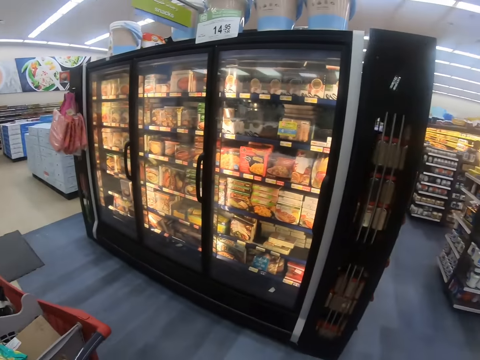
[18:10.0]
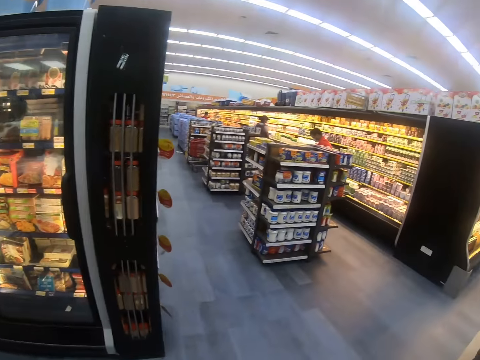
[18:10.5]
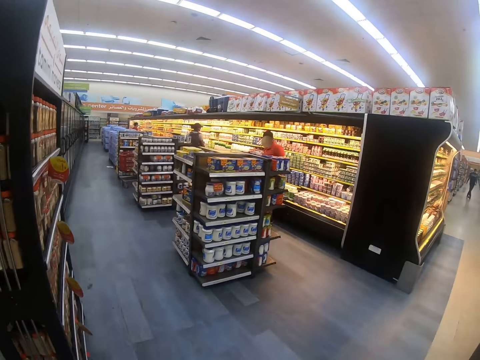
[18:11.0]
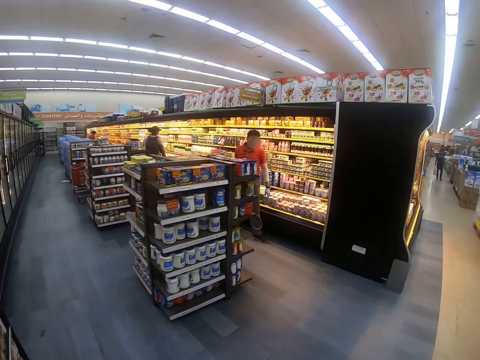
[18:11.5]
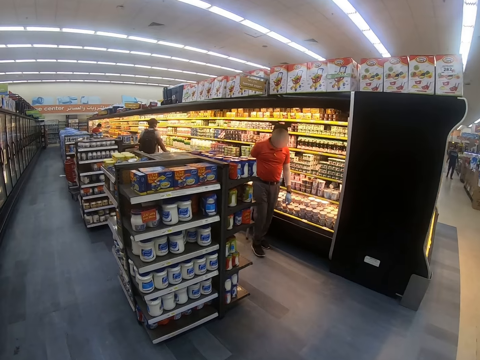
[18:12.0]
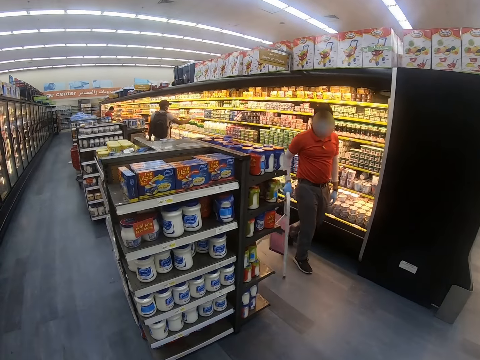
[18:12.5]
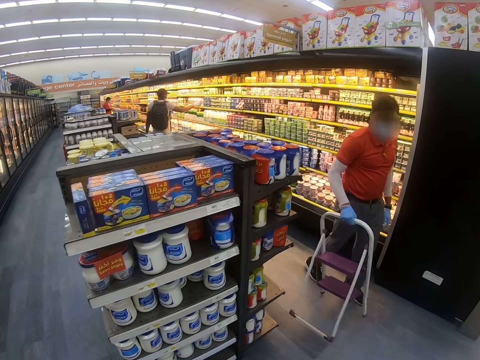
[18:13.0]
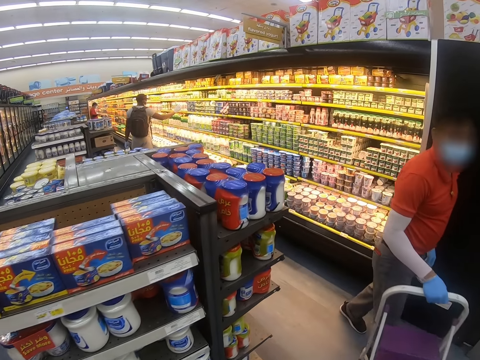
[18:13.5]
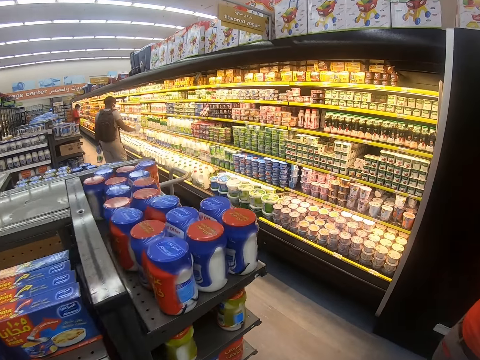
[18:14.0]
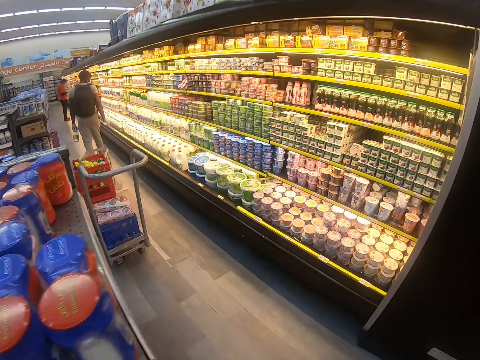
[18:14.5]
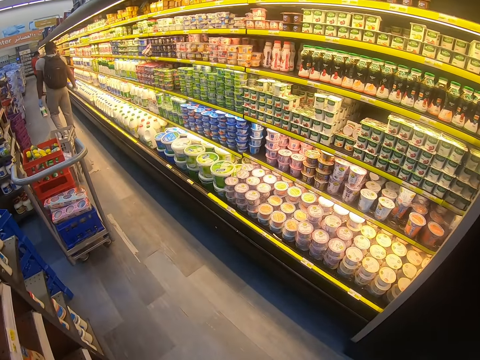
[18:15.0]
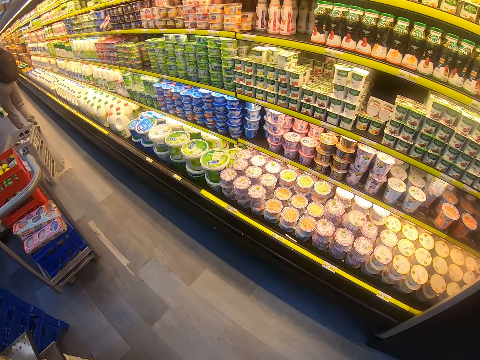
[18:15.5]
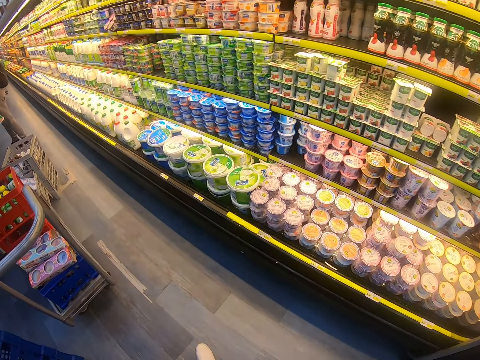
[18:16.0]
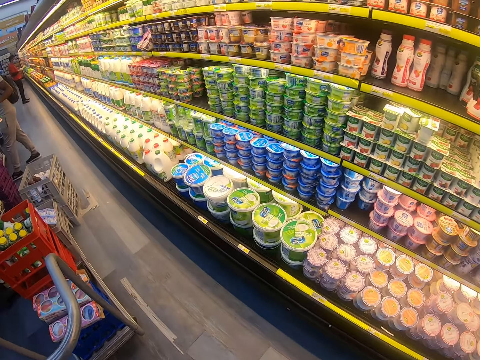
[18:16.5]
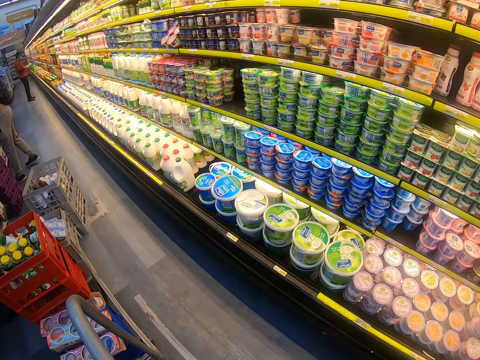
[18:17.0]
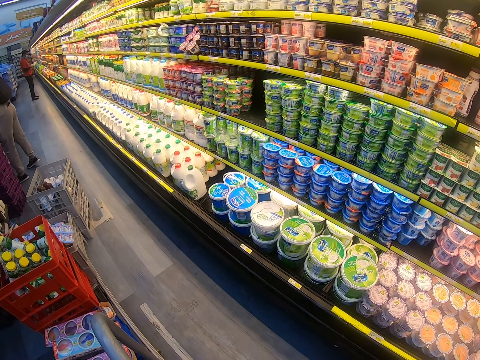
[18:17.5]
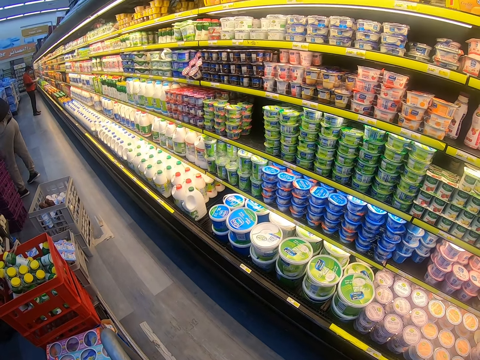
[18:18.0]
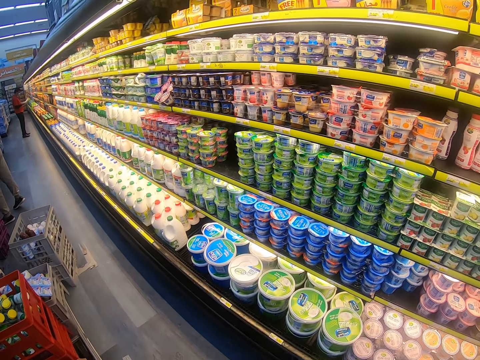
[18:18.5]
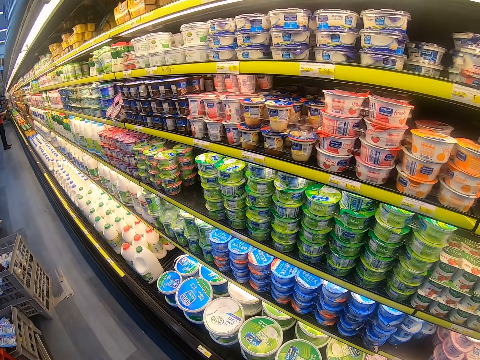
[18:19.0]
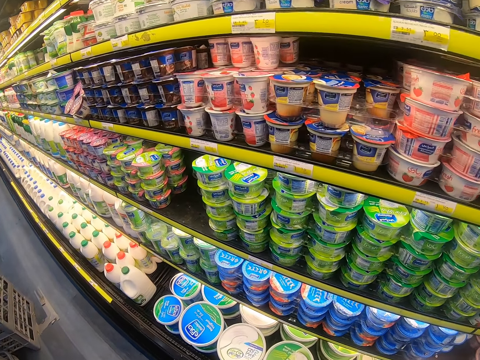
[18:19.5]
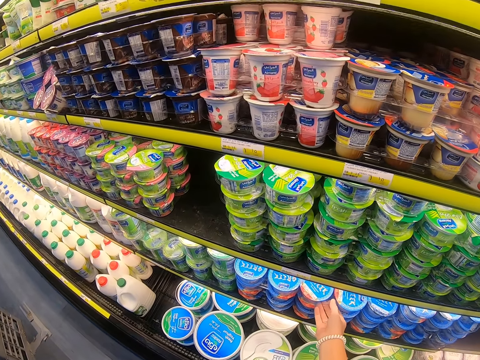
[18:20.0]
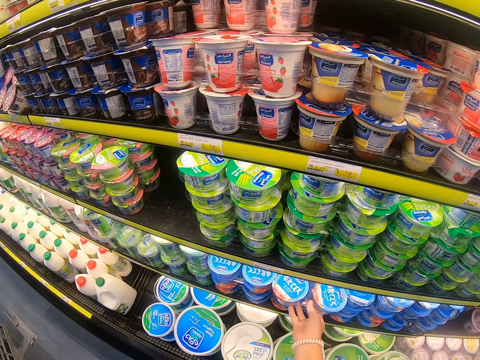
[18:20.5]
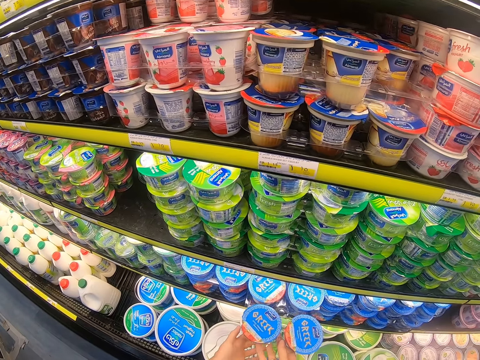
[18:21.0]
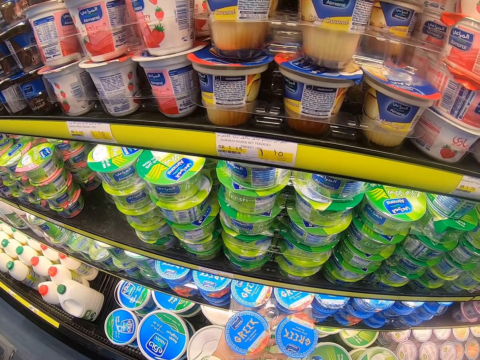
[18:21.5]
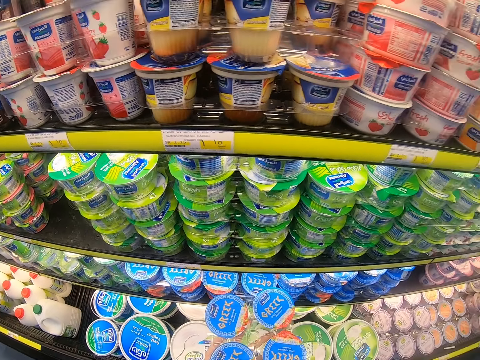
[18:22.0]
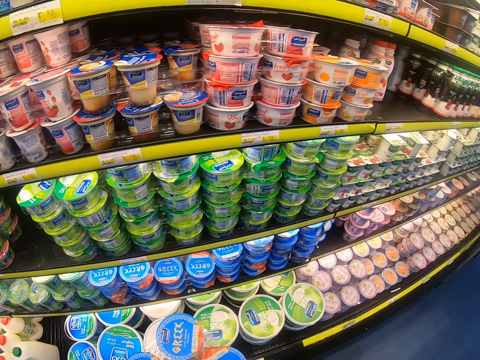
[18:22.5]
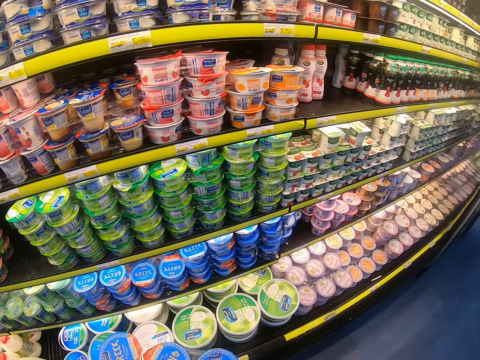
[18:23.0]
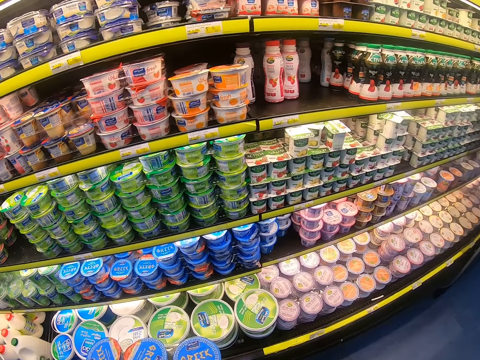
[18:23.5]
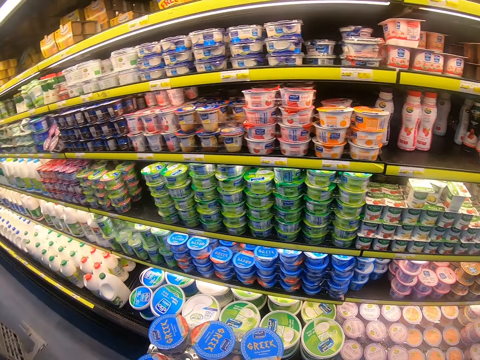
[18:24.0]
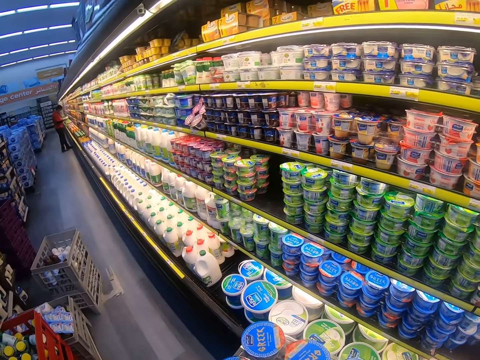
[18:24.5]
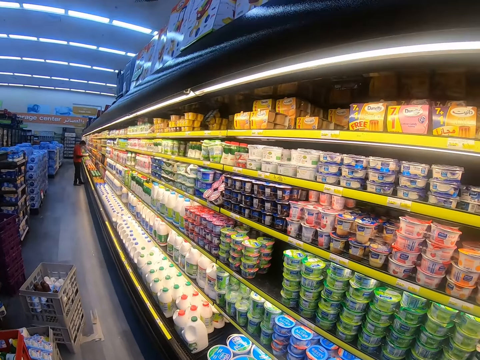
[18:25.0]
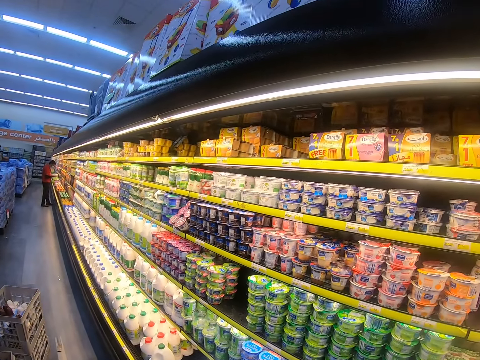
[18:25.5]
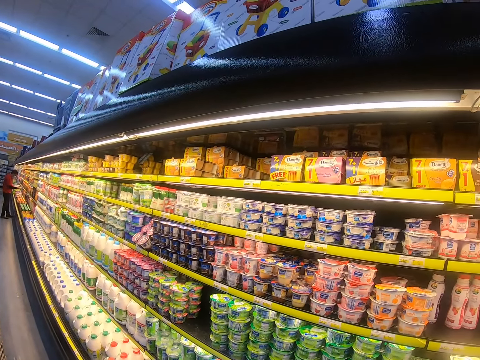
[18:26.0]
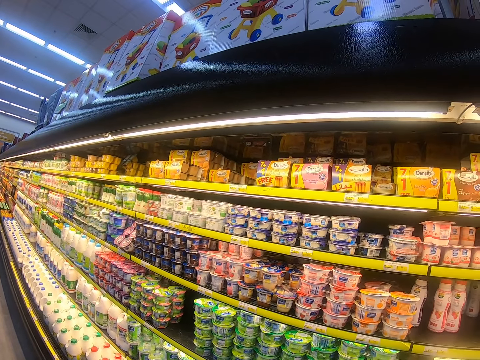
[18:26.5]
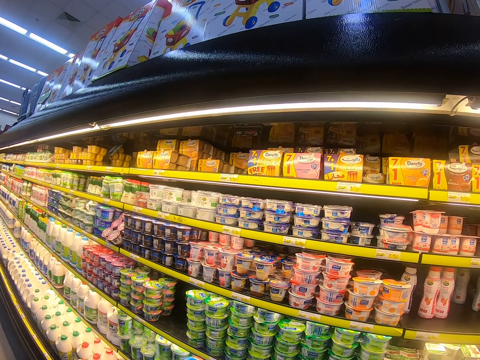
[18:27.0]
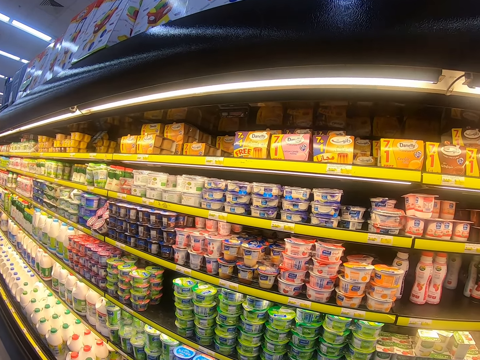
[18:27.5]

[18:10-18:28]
The other man steps forward. The camera wearer walks around the supermarket, looks around the supermarket shelf and stops the trolley. They step forward. The first man looks at something. The camera wearer picks yogurt packages from the supermarket shelf. They look around the supermarket shelves.

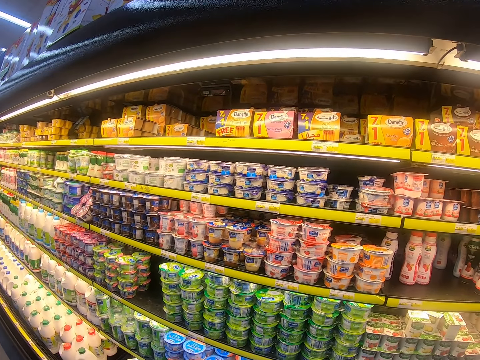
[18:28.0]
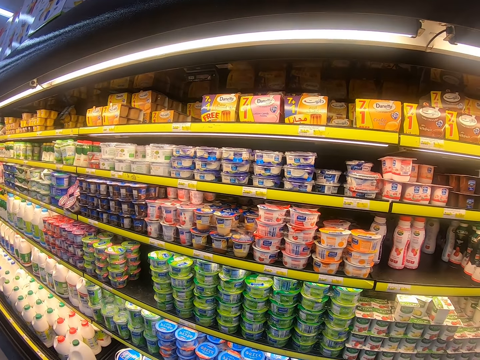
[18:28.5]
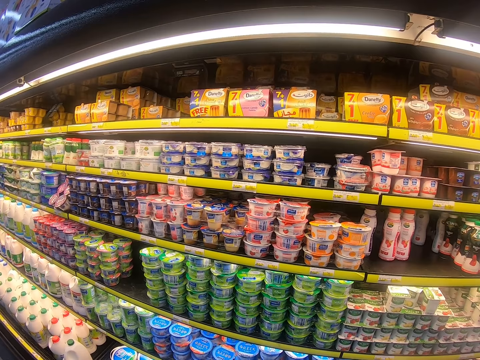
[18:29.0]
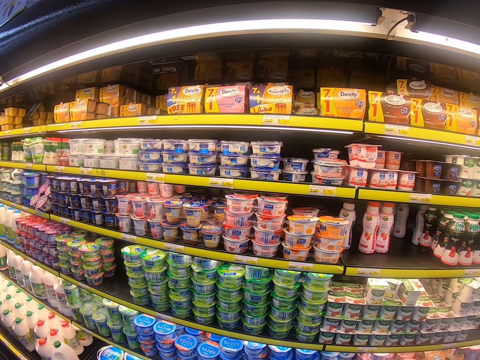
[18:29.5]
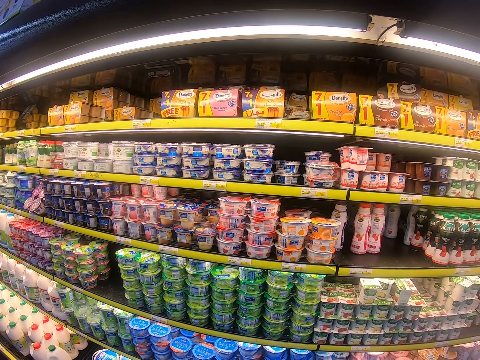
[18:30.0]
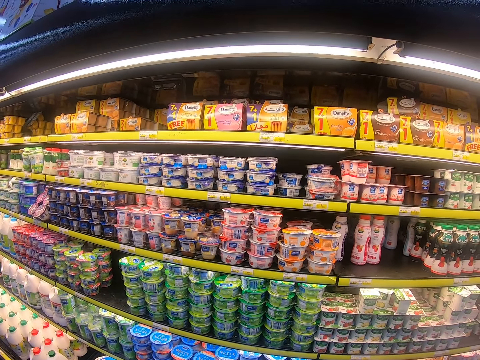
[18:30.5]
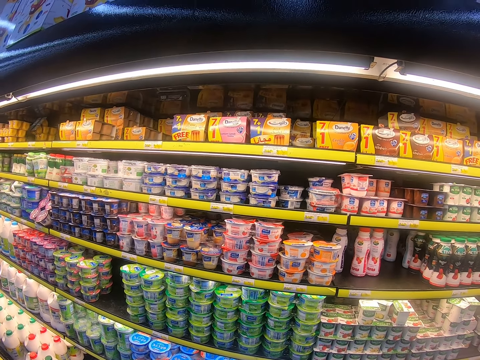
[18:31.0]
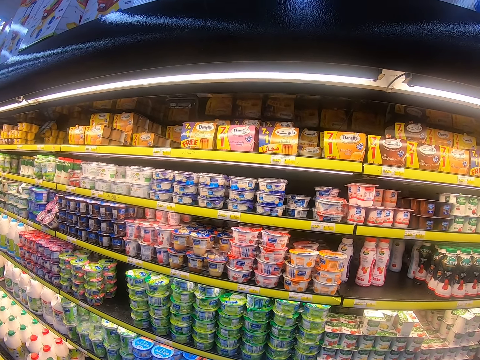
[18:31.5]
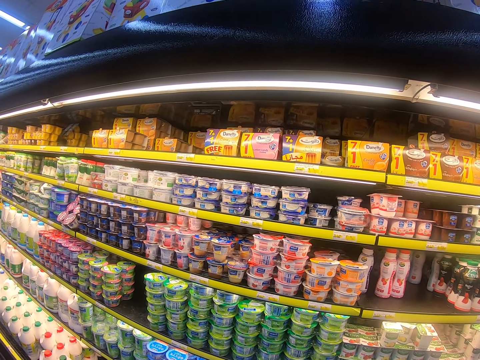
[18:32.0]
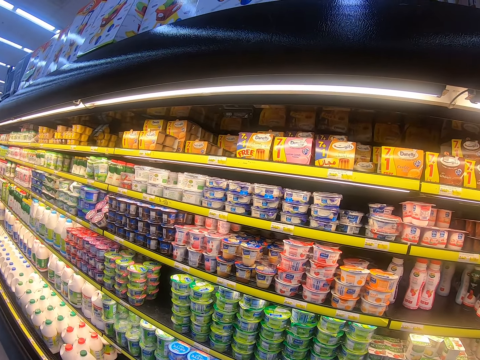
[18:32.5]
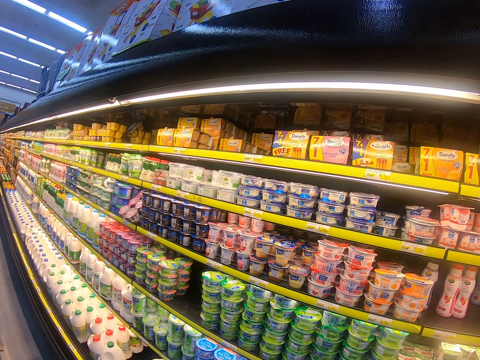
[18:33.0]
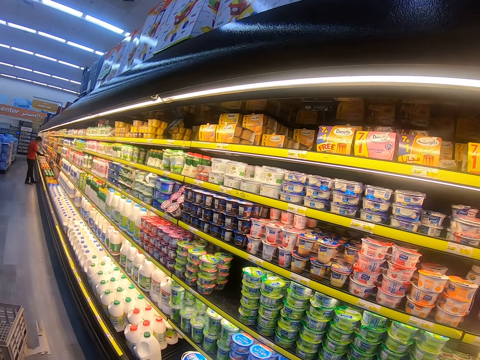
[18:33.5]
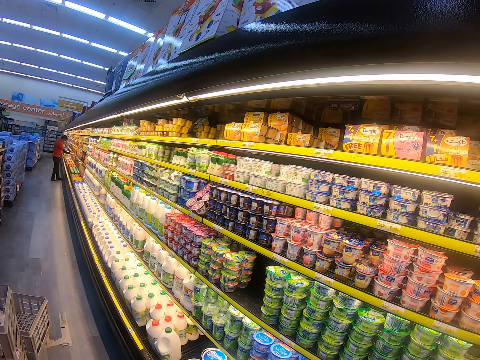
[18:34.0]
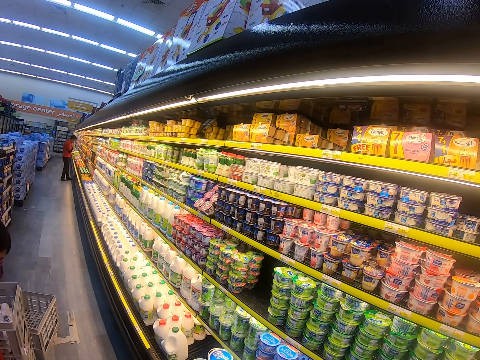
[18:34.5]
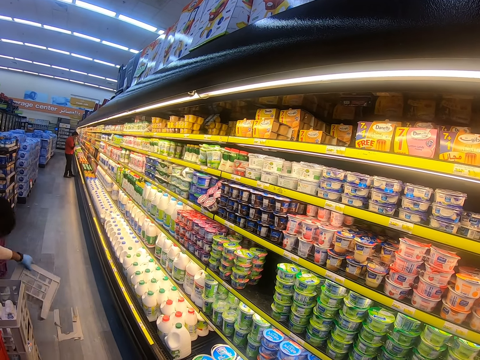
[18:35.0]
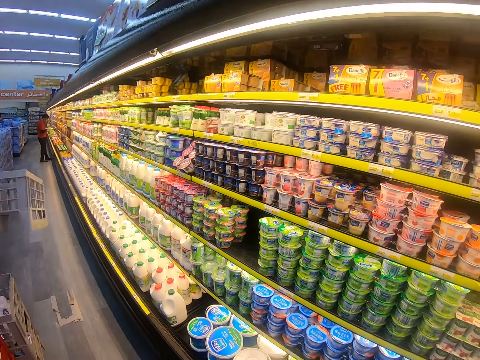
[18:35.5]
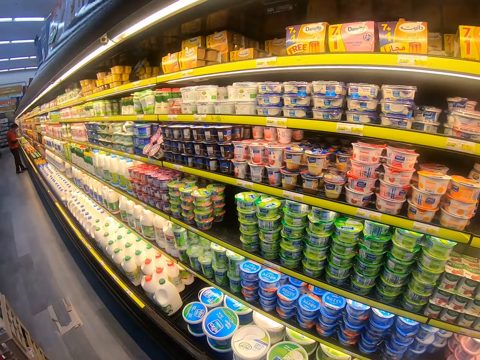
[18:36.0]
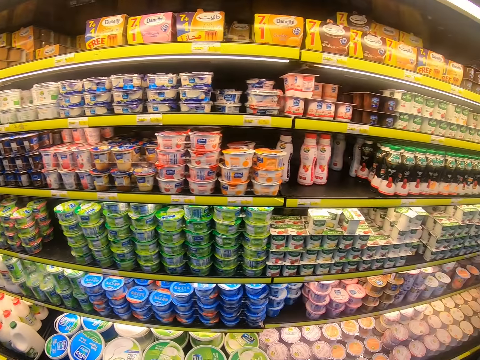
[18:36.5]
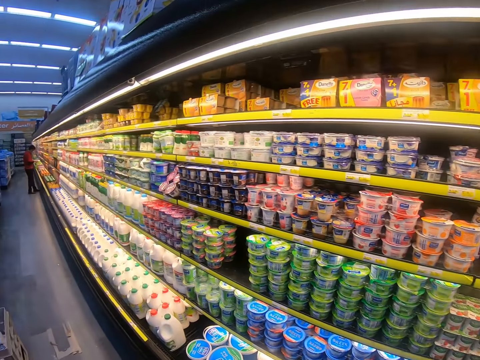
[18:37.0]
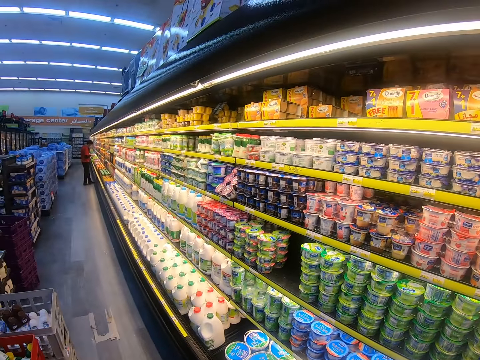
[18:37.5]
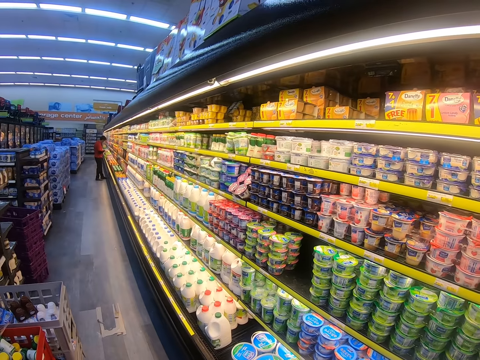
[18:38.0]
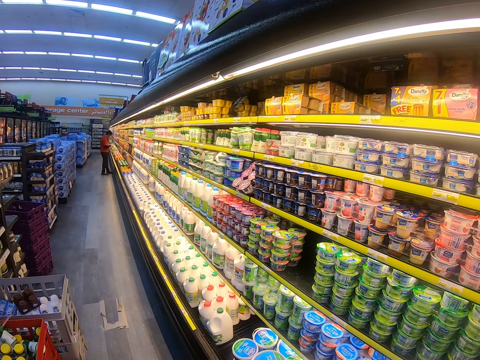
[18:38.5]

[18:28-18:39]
The first man moves the hand. The other man picks up the basket. The camera wearer looks around.
